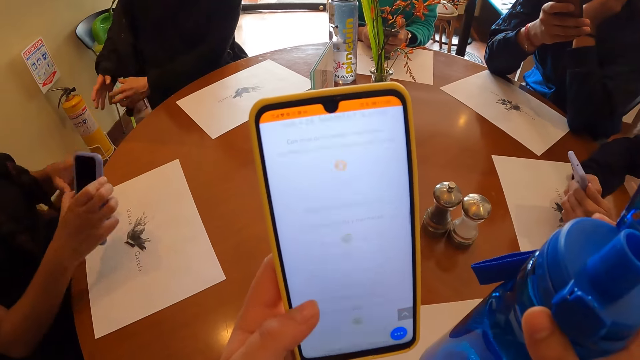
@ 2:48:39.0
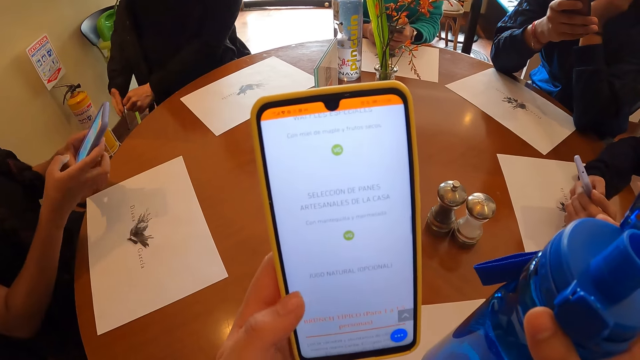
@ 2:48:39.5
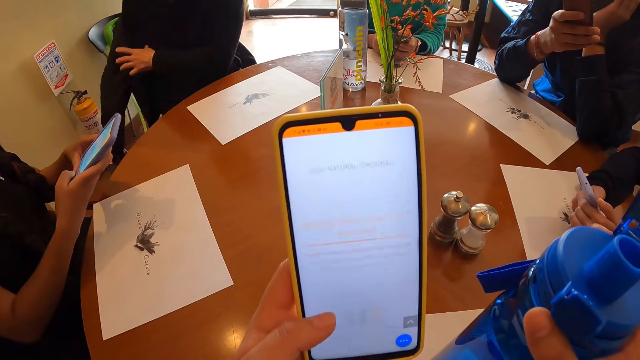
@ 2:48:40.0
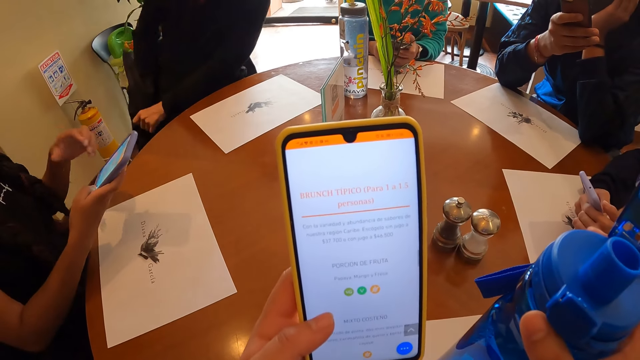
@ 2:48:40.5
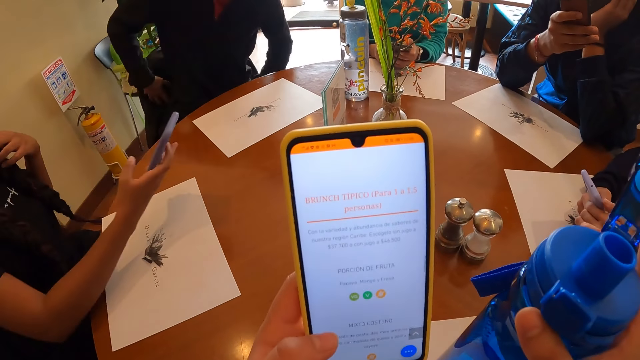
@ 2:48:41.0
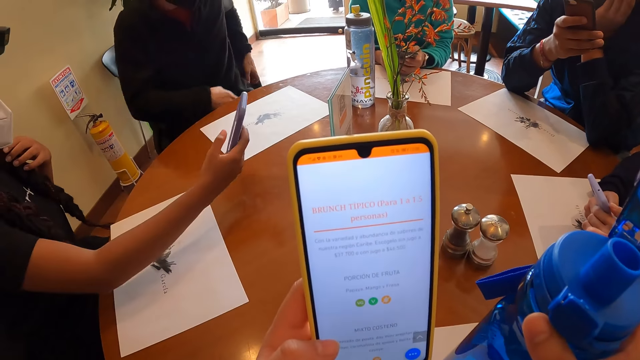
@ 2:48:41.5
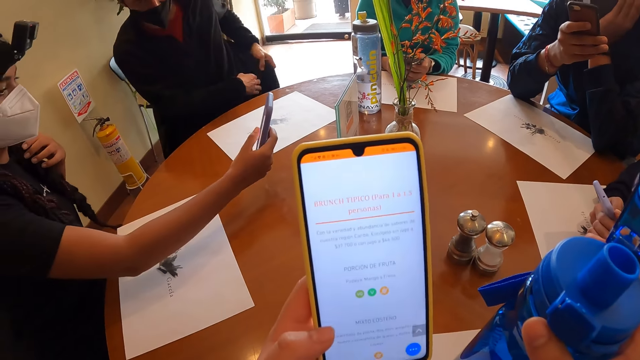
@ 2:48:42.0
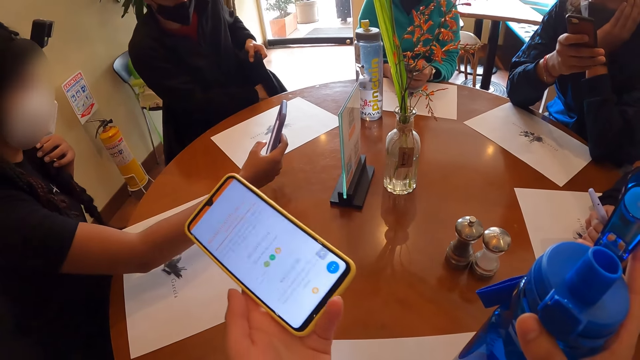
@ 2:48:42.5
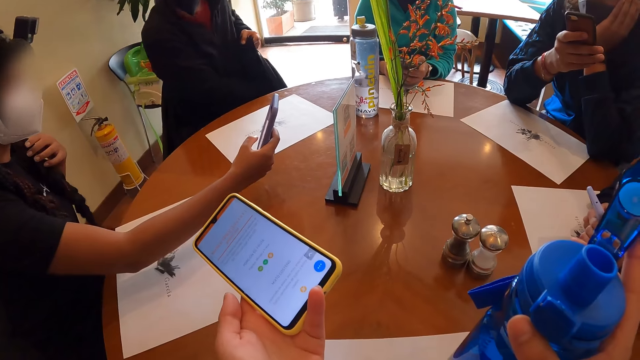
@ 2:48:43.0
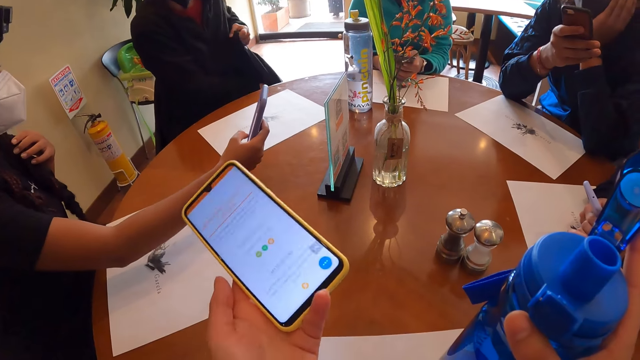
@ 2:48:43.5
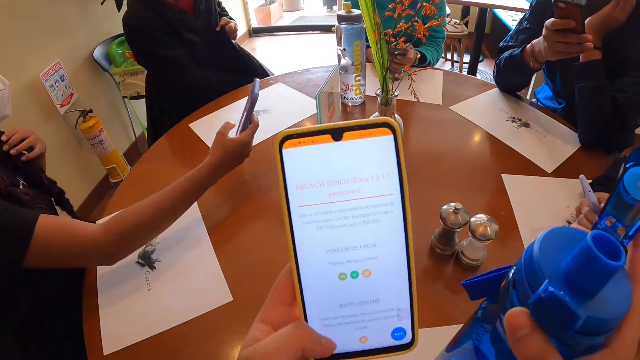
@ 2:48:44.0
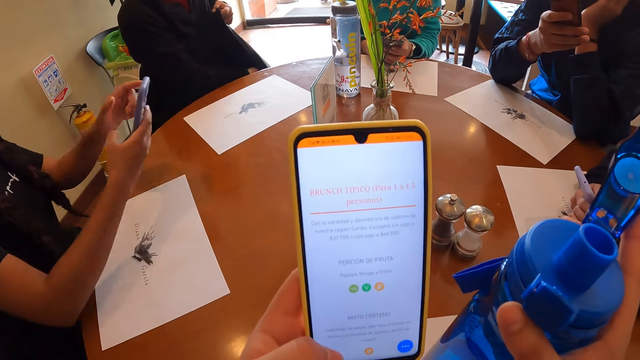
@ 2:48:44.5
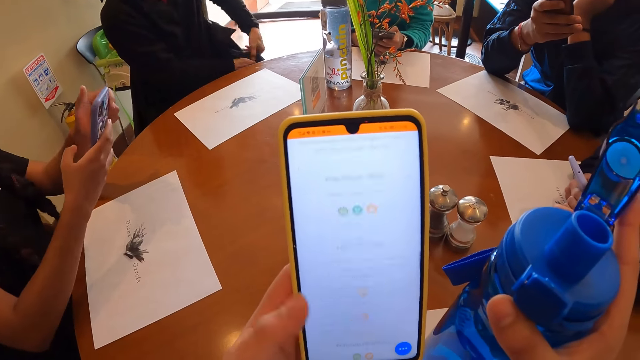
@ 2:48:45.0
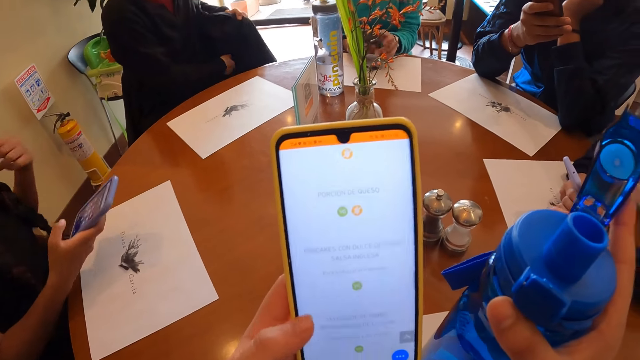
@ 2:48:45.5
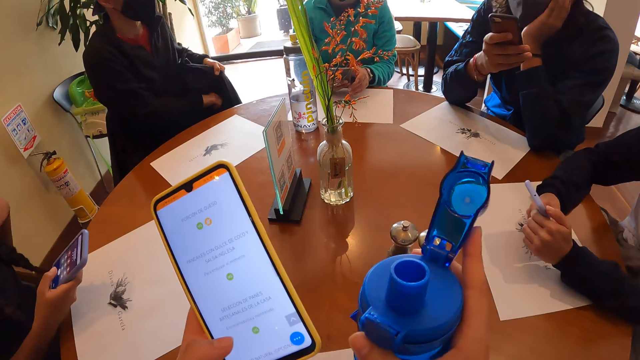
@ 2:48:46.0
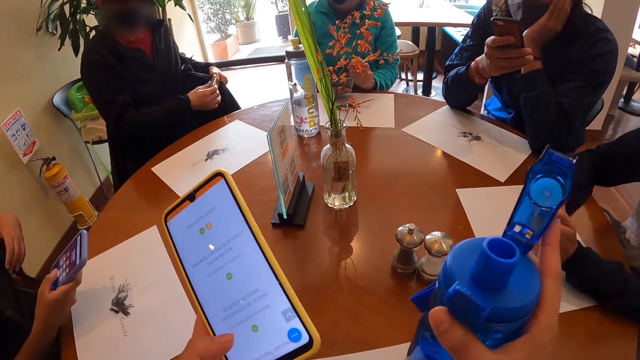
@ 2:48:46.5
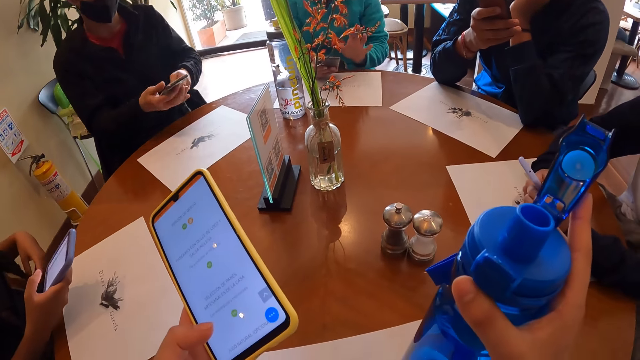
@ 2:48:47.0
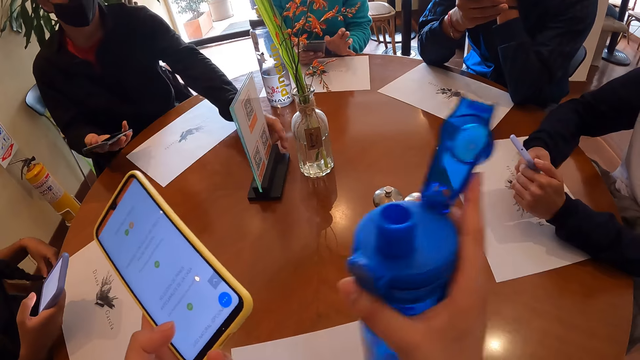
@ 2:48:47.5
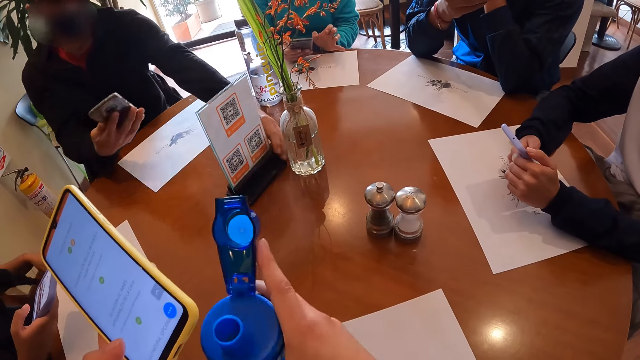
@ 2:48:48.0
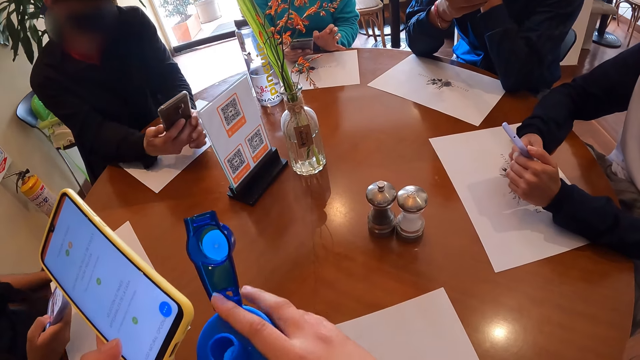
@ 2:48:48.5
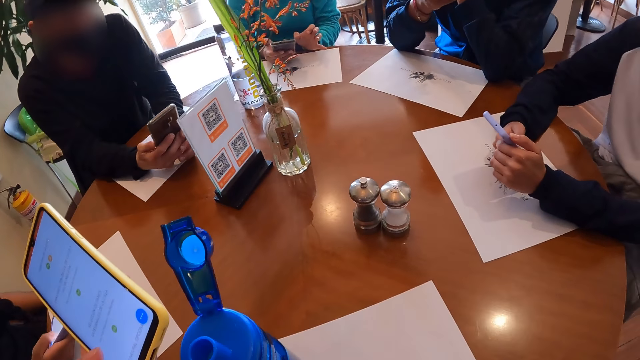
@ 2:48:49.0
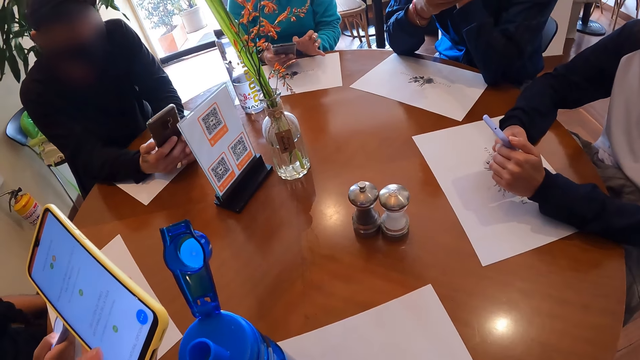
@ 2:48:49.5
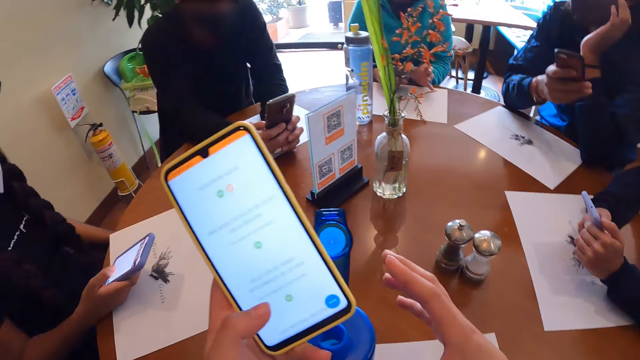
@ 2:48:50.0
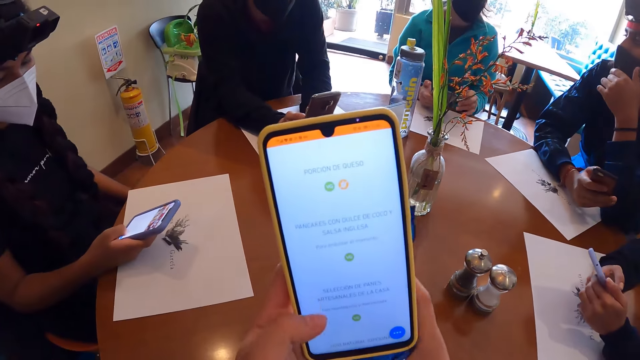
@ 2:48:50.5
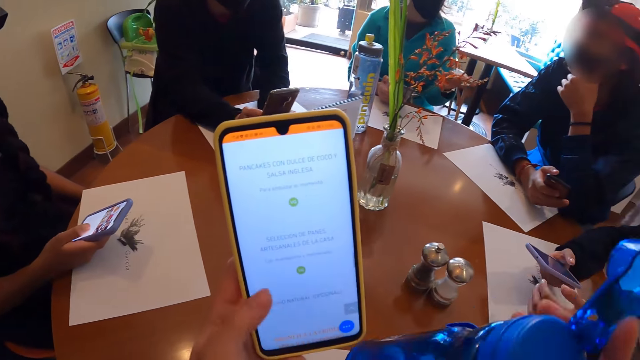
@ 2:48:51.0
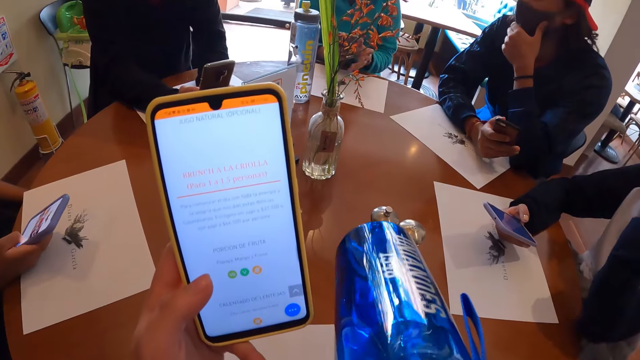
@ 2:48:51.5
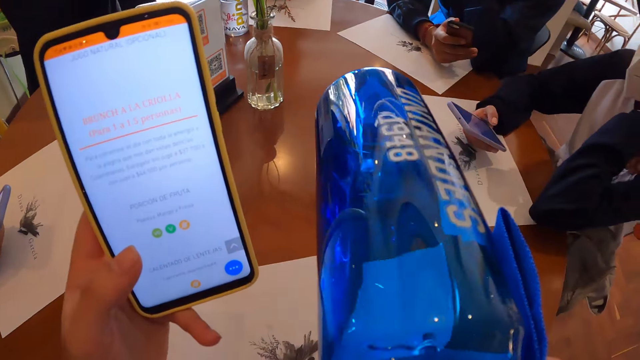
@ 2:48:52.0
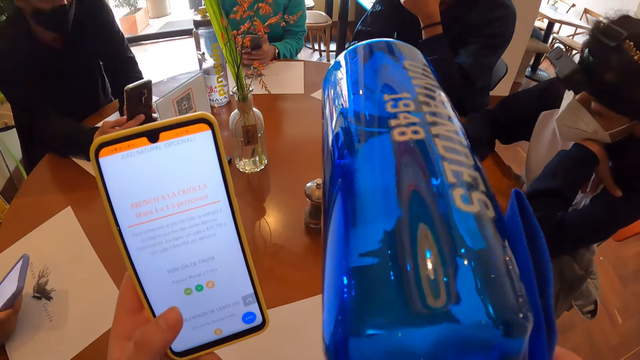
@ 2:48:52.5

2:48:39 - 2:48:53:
A woman picks up the phone from the table with her right hand and holds the phone with both hands. The camera wearer uses the phone. The woman operates the phone with her right hand. A man removes the jacket. The woman scans the code on the plaque with the phone in her right hand and takes a photo with the phone. The man does something in the jacket. The woman operates the phone with her left hand. The camera wearer uses the phone. The woman operates the phone with her right hand. The man brings out the phone from the pocket of the jacket with his right hand, holds the phone with the right hand, and shifts the plaque on the table with his left hand. The camera wearer drops the bottle in his right hand on the table. The man turns something with the left hand, holds the phone with both hands, scans the code on the plaque with the phone in his hands, and takes a photo with the phone. The camera wearer picks up the bottle from the table with his right hand. He uses the phone. He takes a drink from the bottle in his right hand.

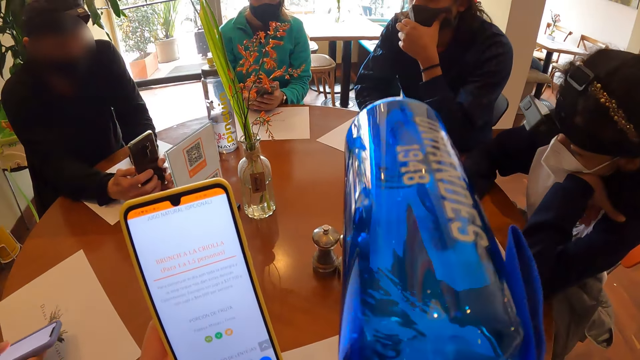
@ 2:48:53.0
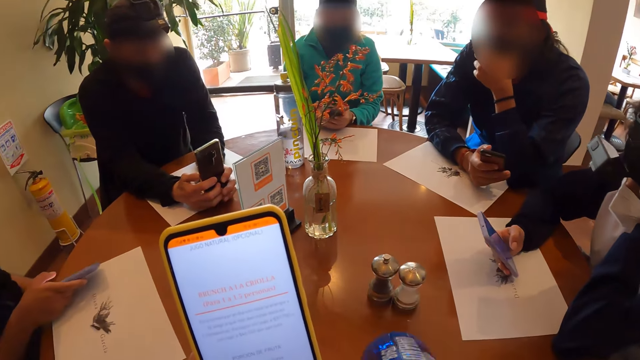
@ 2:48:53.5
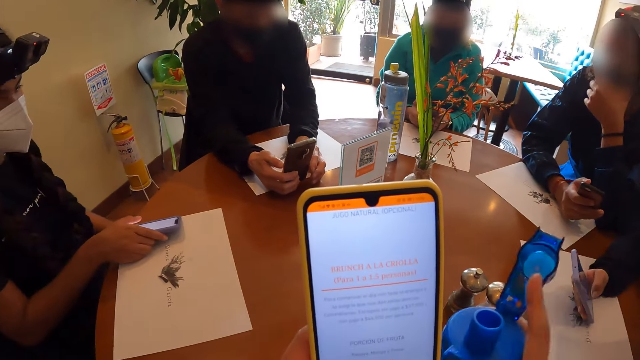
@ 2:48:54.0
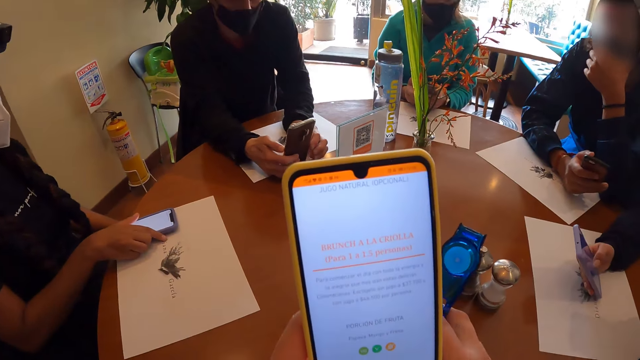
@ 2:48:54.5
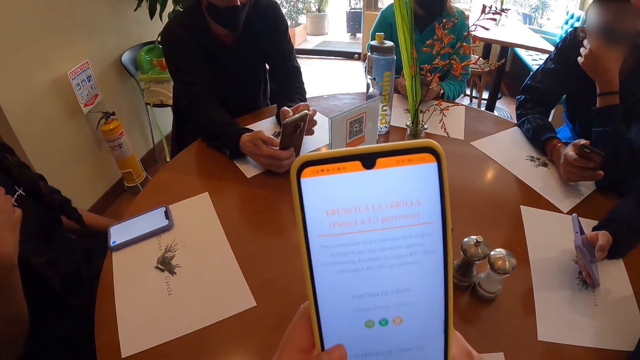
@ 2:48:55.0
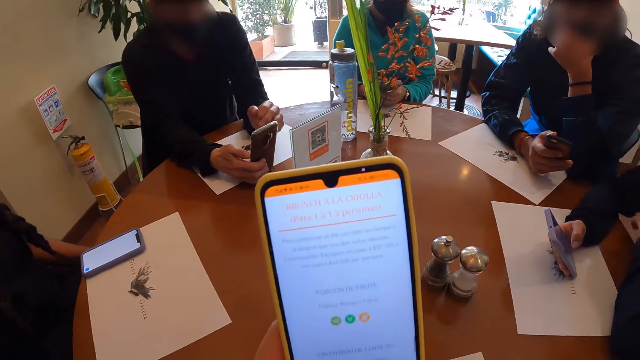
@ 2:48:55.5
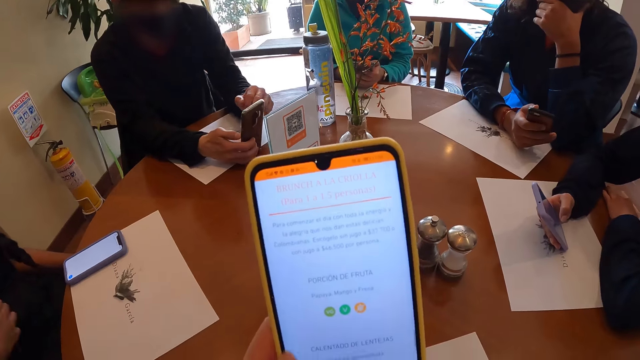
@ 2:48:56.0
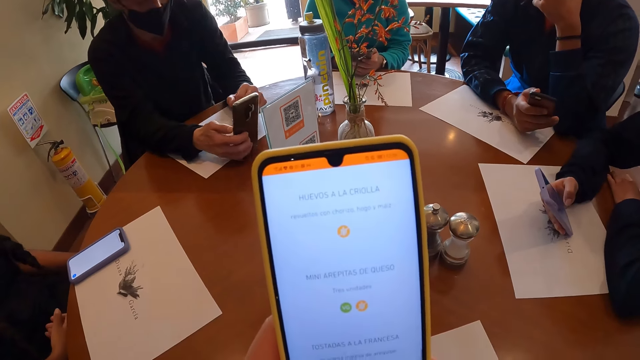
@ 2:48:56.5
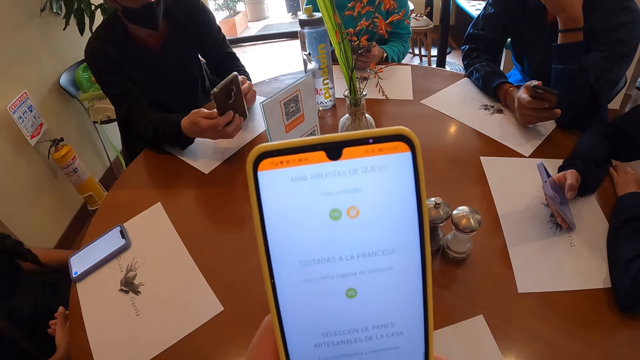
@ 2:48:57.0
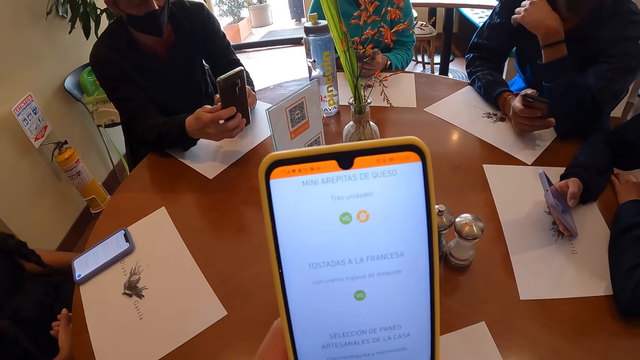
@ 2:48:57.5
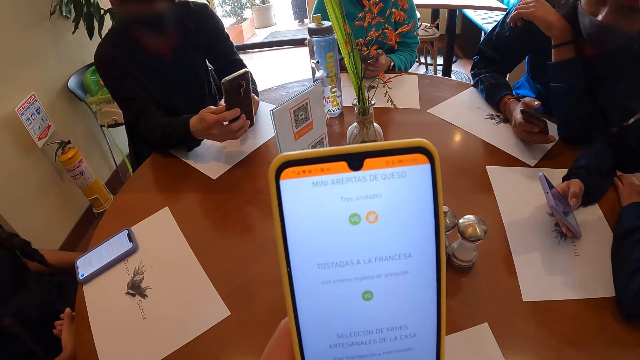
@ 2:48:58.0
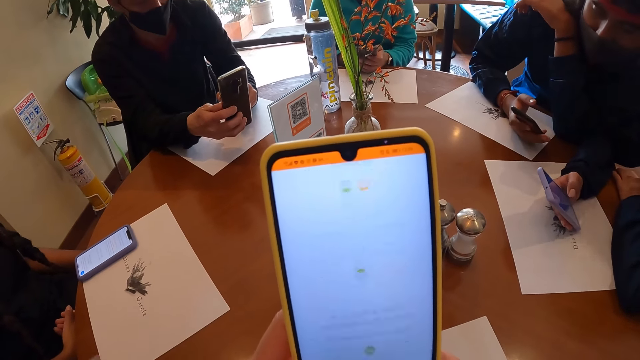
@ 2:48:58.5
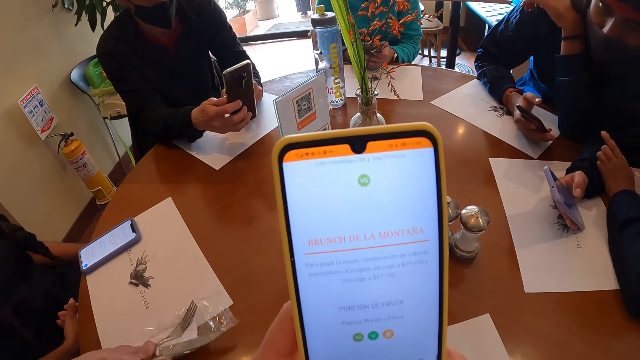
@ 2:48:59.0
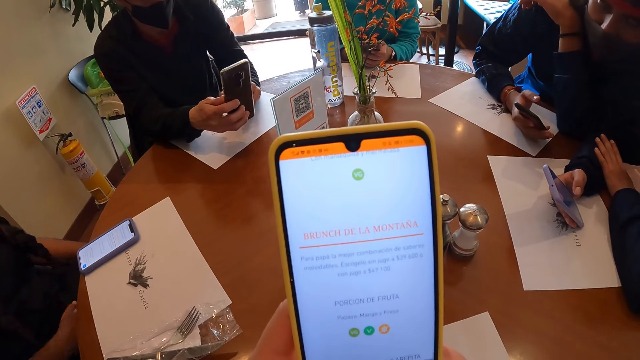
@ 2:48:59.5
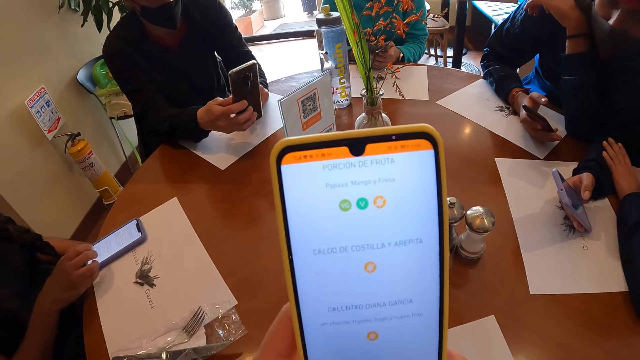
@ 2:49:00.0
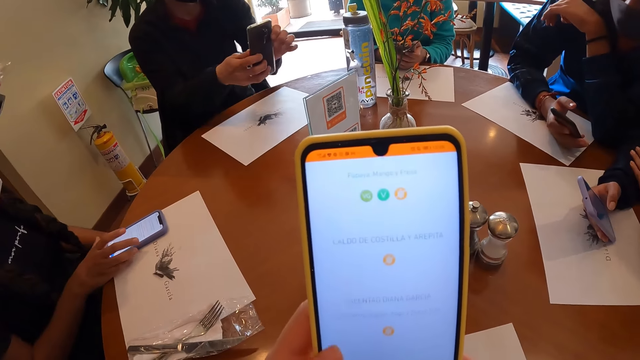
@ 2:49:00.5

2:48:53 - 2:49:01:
A woman drops the phone in her right hand on the table. The camera wearer drops the bottle in his right hand on the table. He uses the phone. A man operates the phone with his left hand. Another man does something with another woman. A third man drops a spoon and a fork in his right hand on the table.
